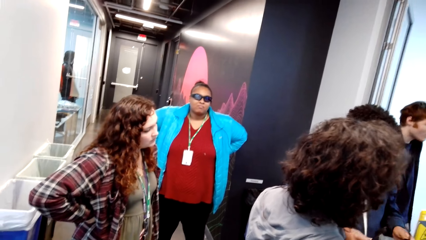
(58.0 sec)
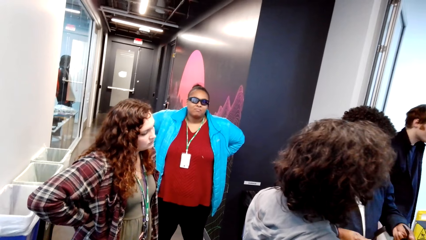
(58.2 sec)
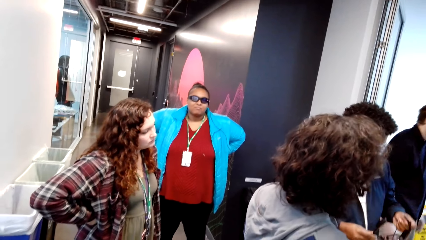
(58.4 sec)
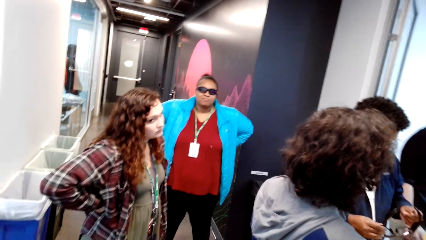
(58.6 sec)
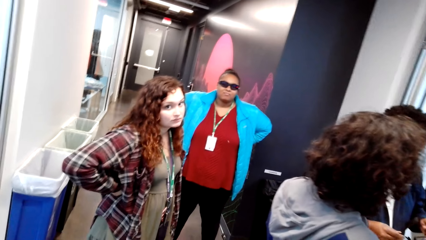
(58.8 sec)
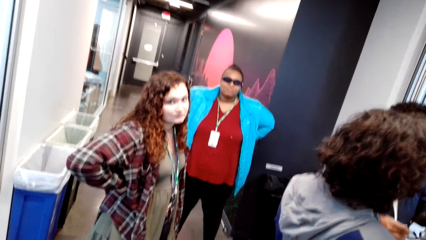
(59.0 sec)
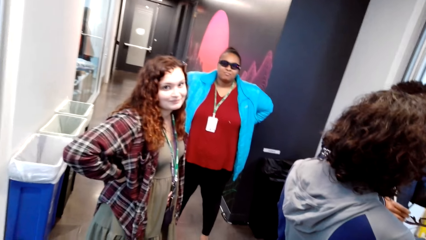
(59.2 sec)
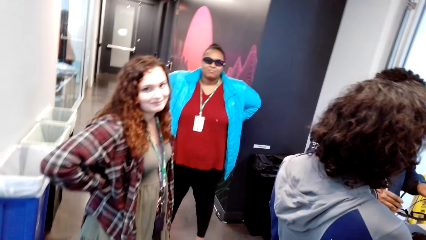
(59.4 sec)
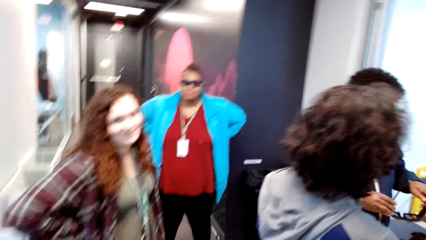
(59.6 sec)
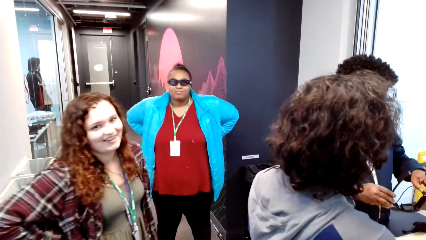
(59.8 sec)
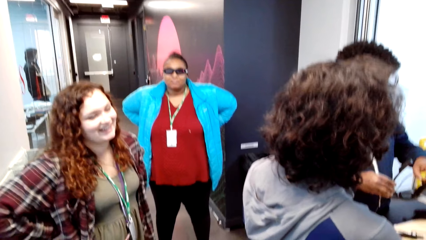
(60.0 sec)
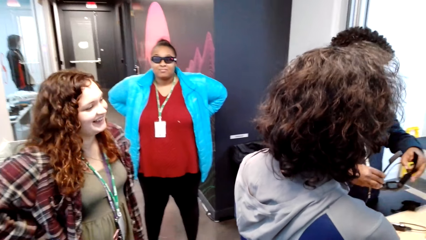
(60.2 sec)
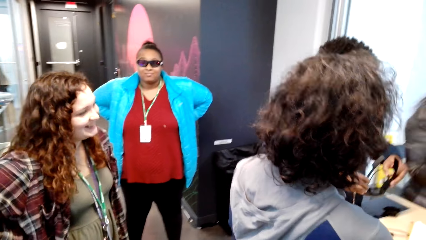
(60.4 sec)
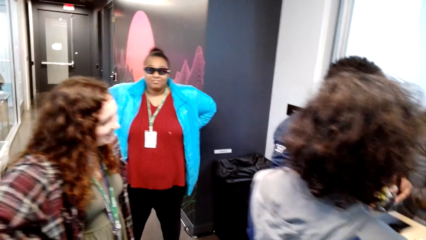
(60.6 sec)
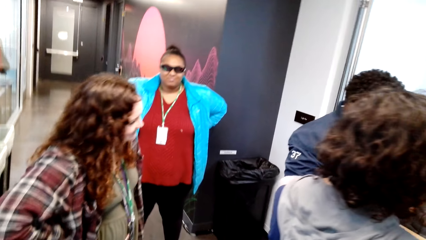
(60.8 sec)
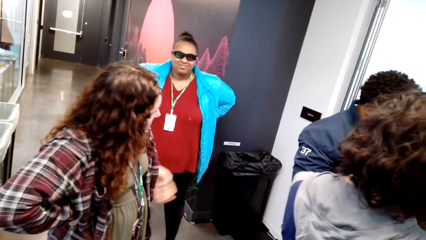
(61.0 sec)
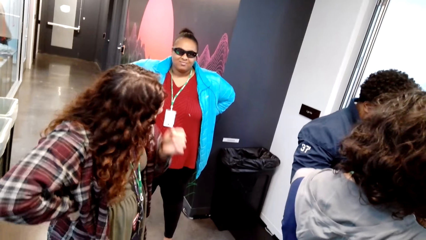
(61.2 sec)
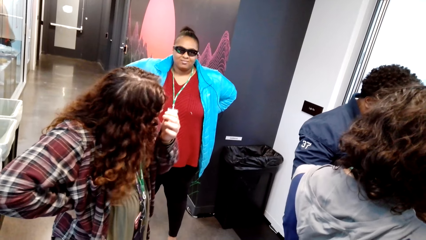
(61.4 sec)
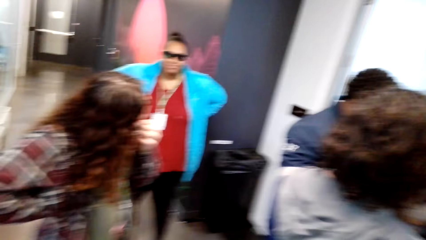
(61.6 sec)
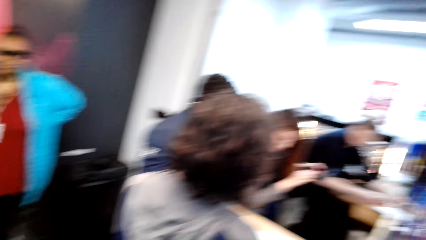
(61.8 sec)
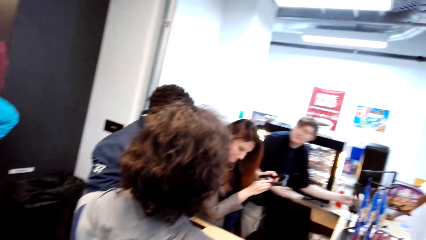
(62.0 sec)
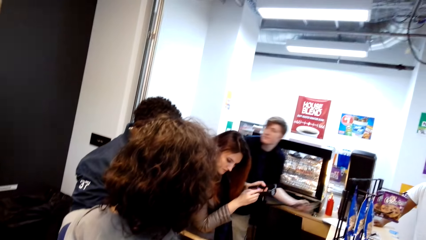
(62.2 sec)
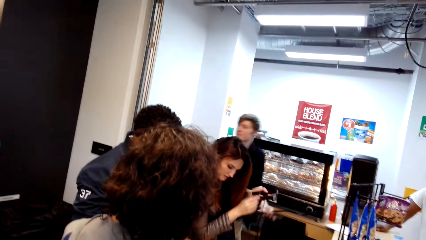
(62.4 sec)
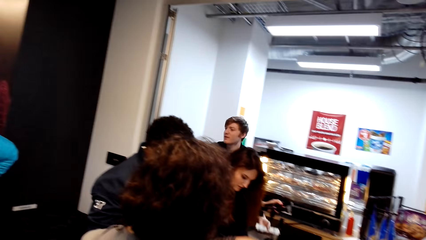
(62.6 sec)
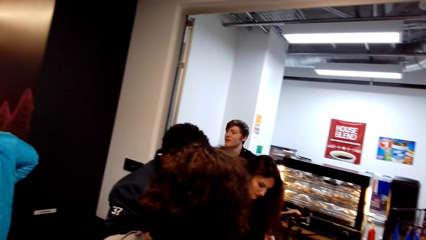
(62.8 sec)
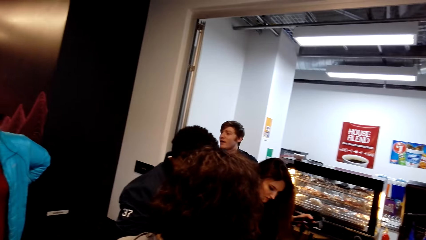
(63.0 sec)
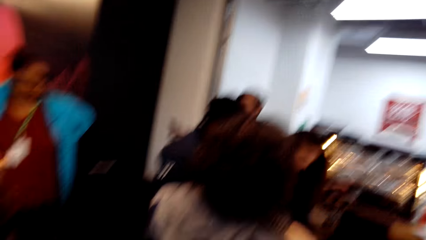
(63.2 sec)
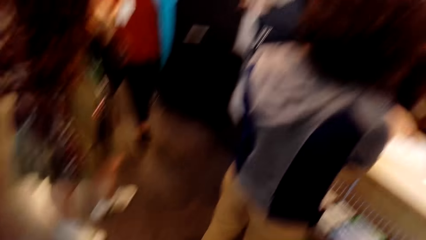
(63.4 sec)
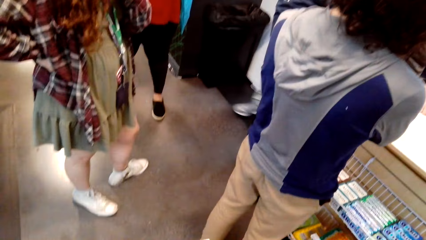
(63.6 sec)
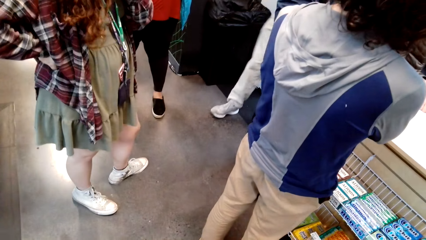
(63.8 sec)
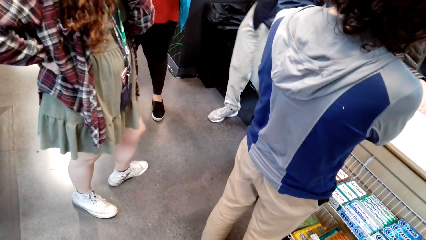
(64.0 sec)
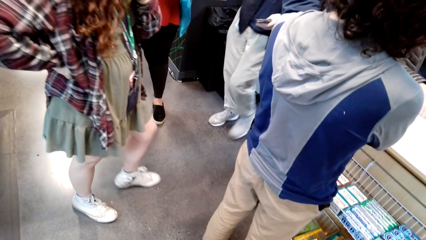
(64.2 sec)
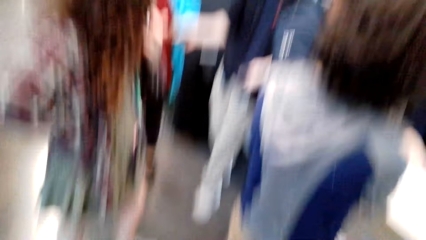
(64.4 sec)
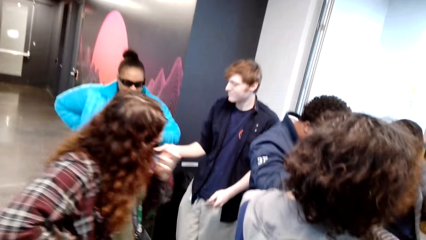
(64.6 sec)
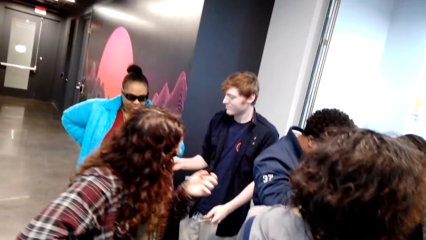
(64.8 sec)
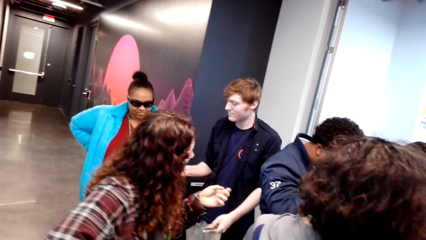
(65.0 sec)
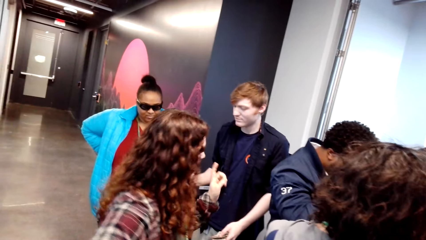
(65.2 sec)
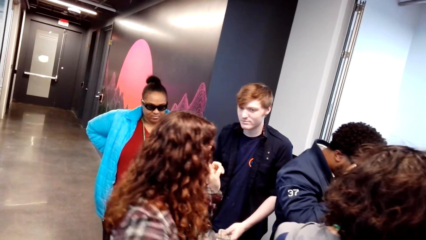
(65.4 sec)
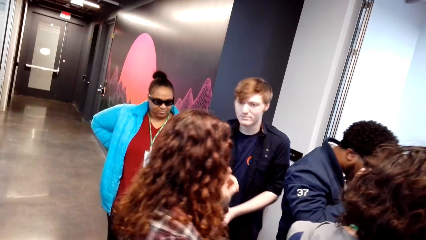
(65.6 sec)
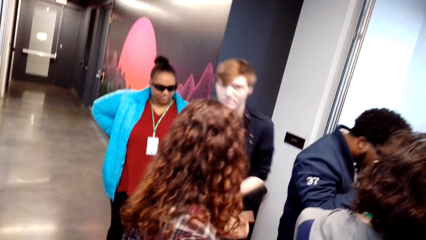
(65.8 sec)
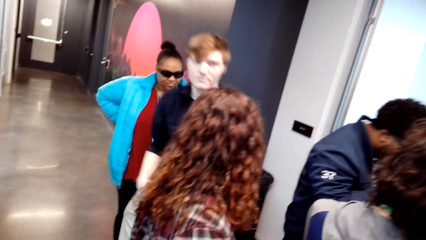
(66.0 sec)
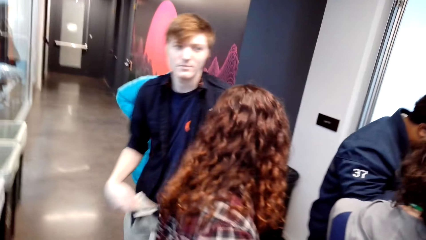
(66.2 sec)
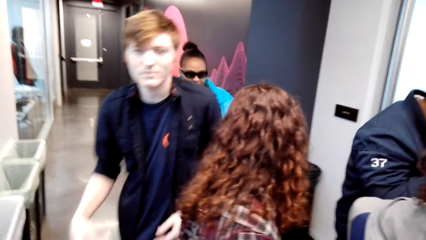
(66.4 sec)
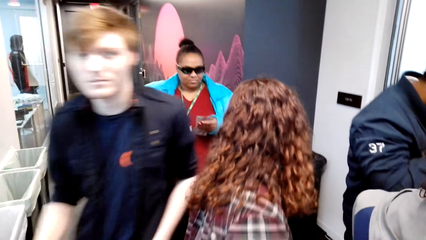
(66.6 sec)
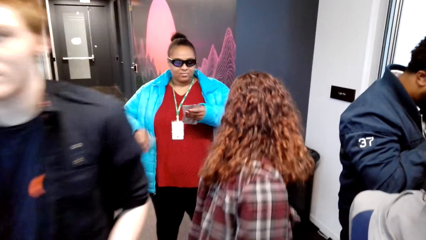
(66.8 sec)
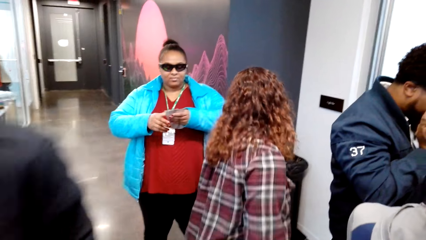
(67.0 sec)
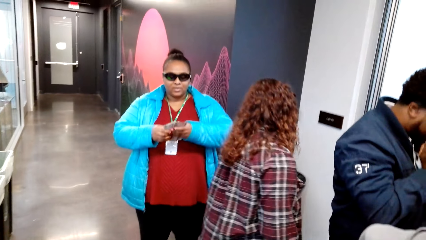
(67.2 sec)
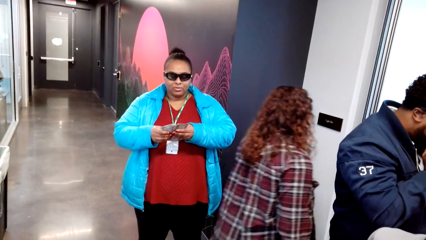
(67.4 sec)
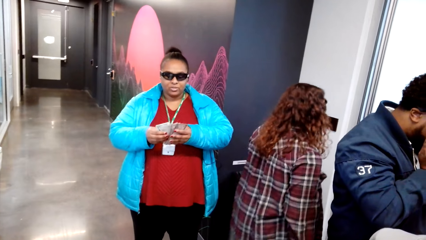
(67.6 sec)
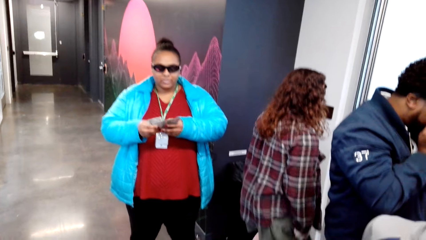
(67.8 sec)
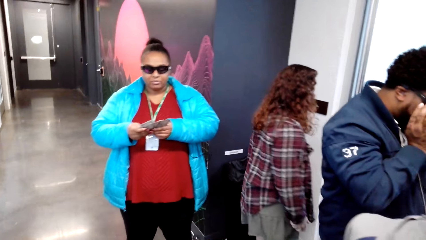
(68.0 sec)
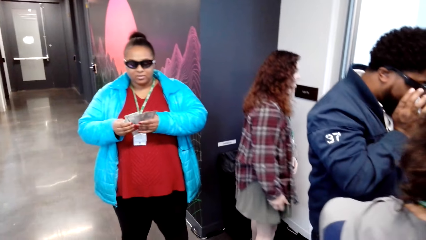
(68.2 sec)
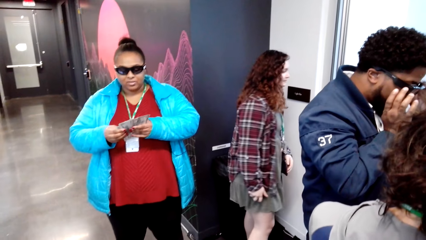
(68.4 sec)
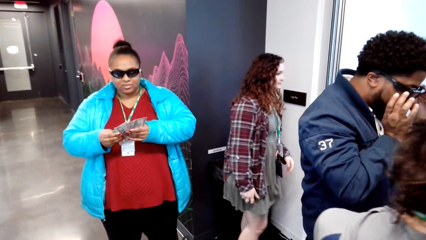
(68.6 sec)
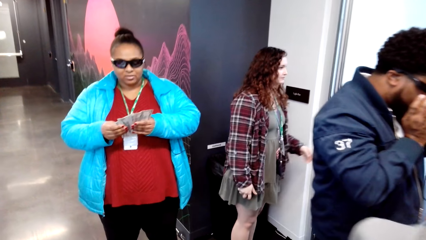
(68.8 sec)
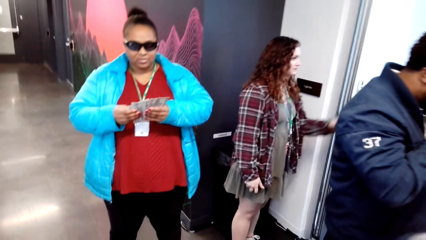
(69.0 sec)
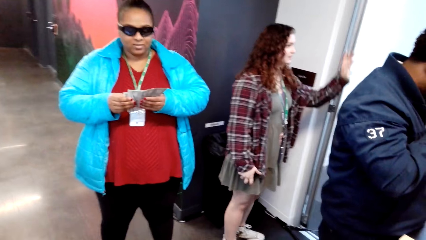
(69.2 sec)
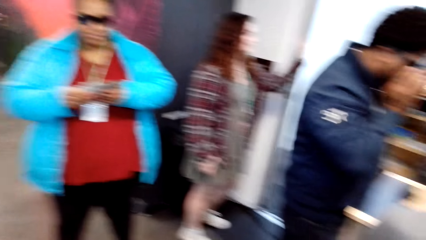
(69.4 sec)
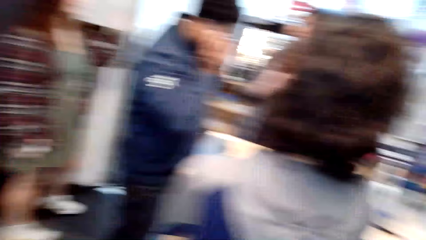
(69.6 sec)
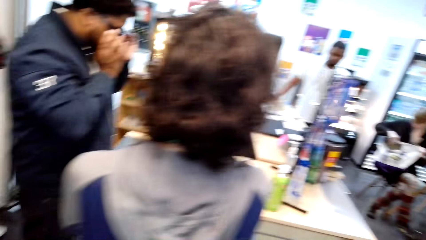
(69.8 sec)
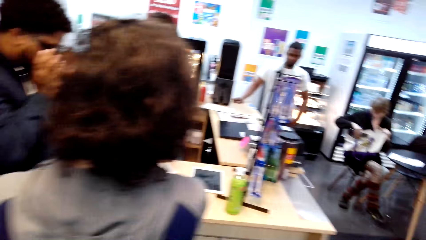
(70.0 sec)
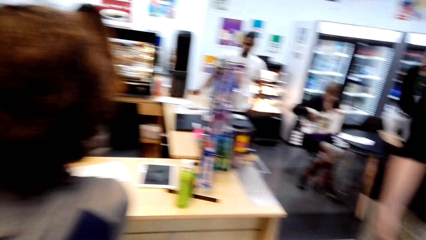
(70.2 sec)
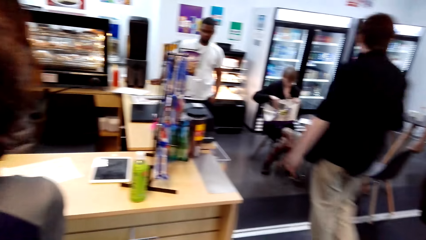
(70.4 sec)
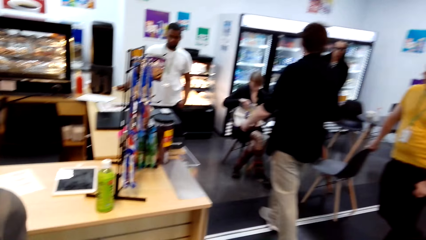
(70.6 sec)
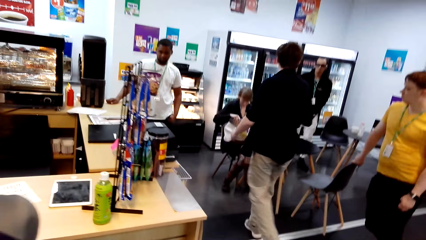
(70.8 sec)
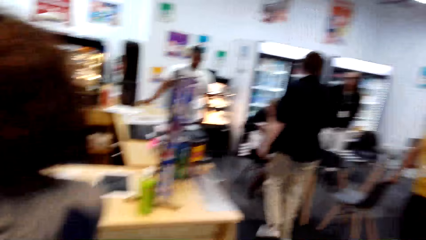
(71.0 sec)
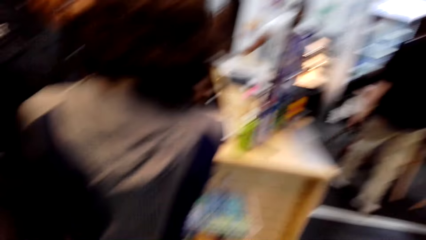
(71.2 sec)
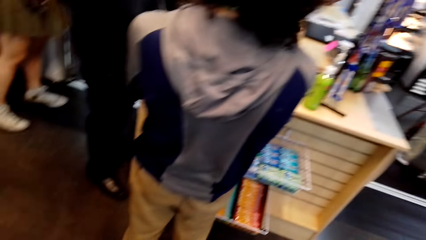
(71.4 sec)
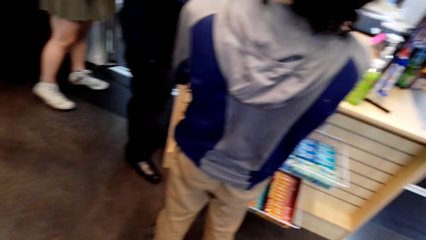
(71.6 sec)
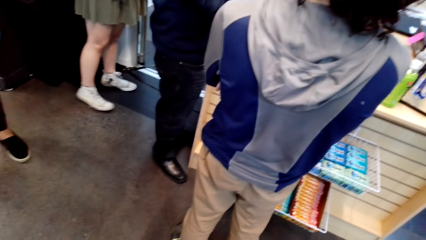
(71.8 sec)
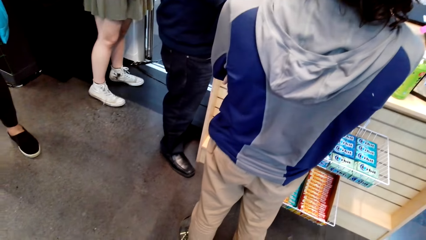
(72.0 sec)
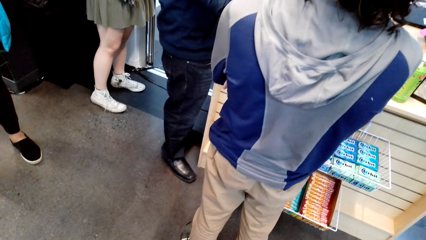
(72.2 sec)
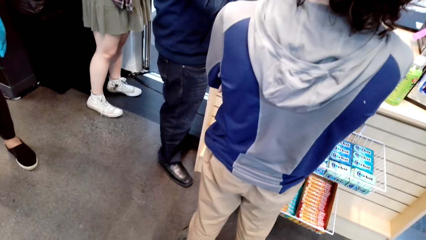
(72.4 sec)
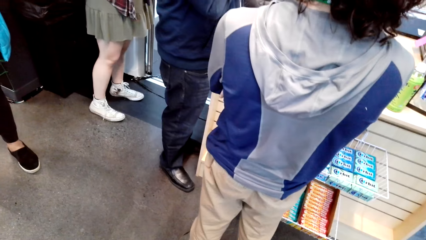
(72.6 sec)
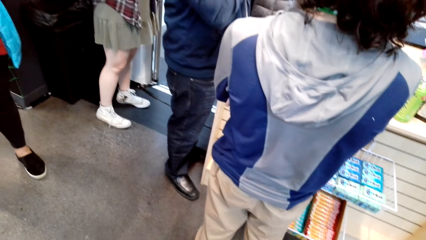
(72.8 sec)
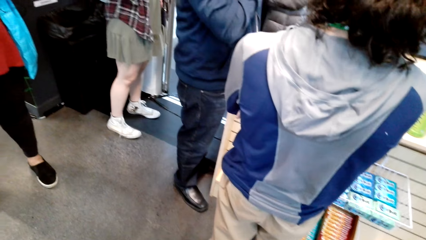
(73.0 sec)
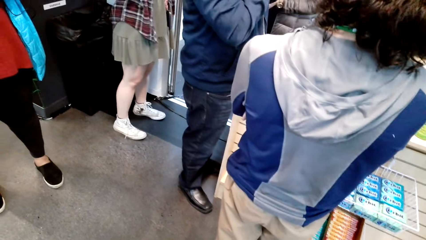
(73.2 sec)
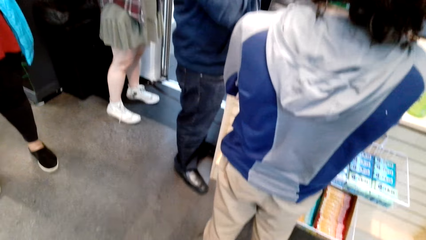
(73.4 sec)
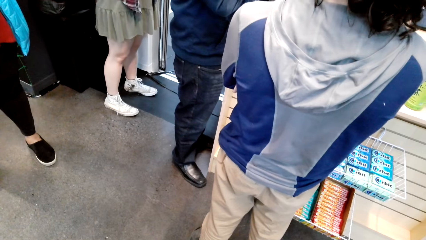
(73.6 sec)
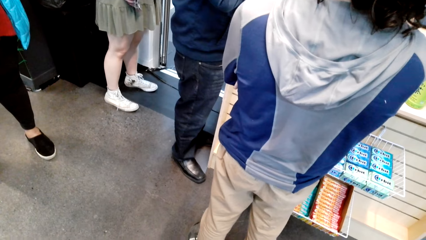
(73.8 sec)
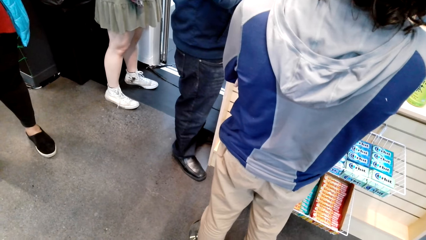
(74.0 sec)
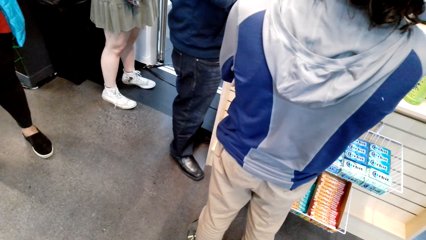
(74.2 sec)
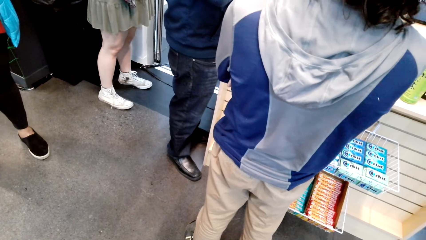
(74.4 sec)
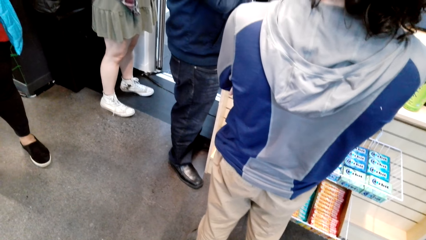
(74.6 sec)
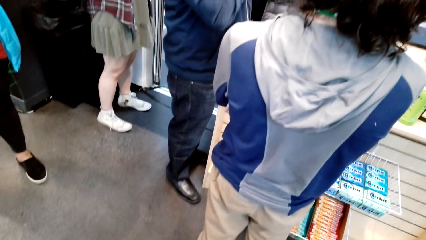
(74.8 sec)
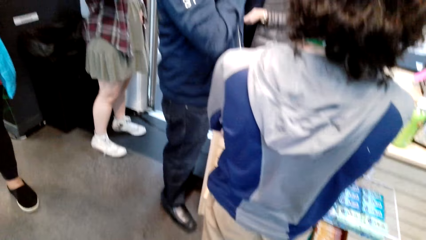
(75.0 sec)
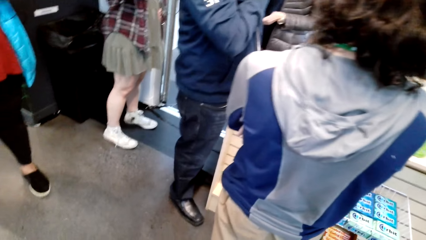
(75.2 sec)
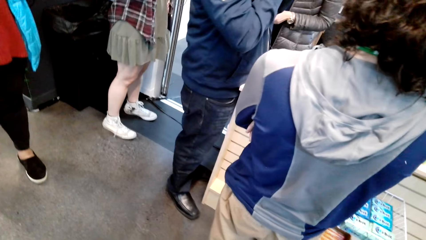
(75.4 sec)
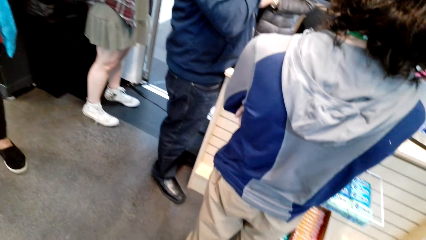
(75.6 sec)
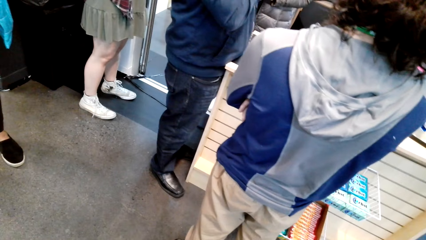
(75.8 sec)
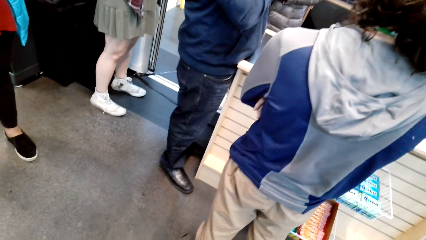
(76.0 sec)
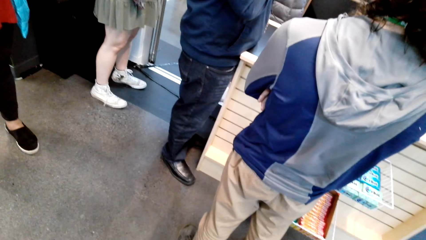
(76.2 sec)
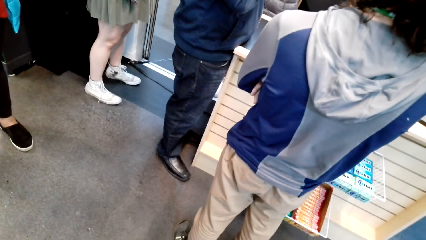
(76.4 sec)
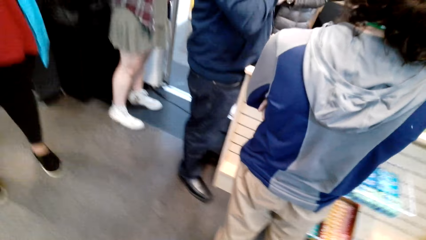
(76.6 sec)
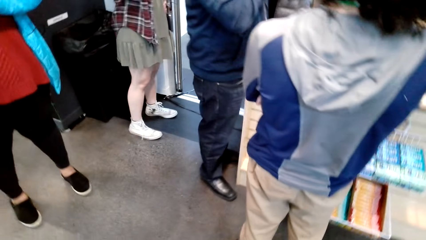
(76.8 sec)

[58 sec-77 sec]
The camera wearer looks around and talks with a lady. They look around. They talk with another lady and look around.
